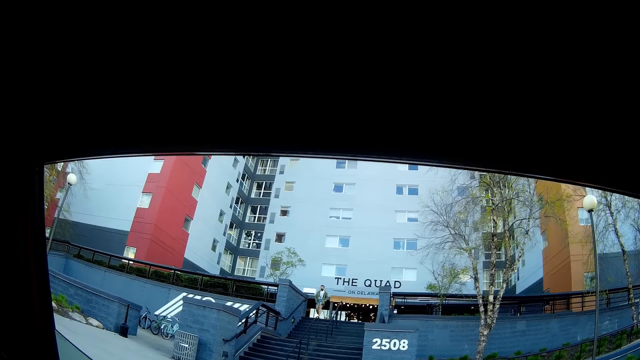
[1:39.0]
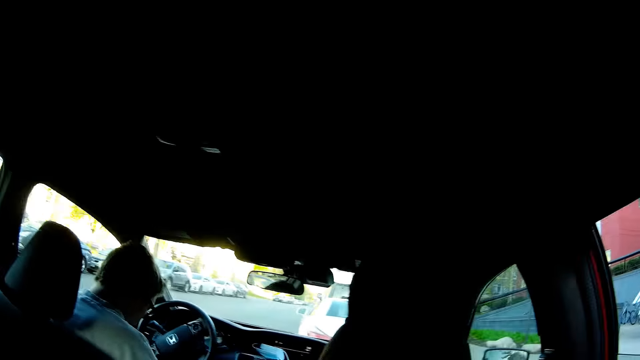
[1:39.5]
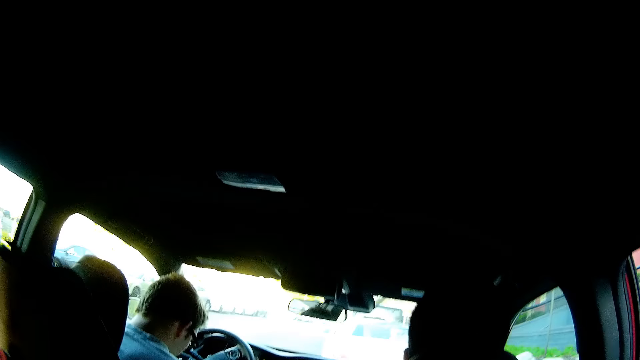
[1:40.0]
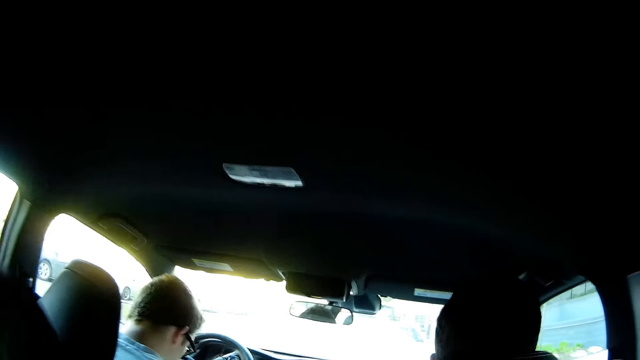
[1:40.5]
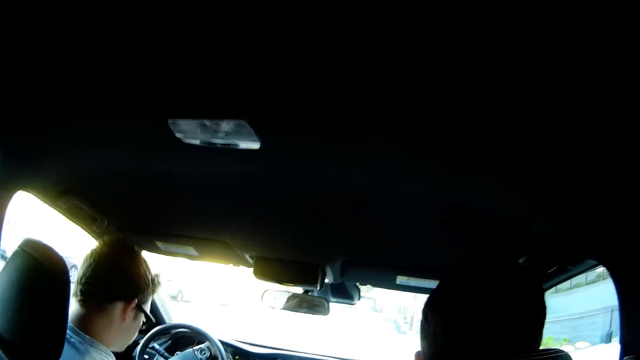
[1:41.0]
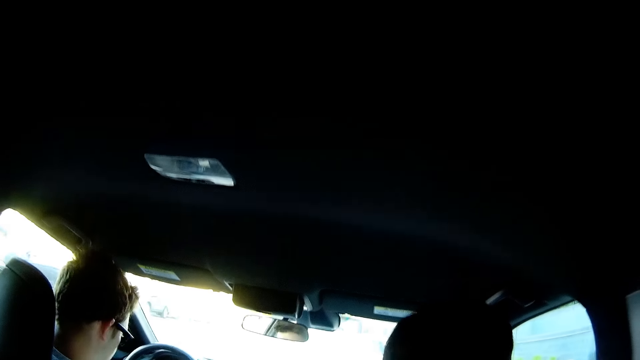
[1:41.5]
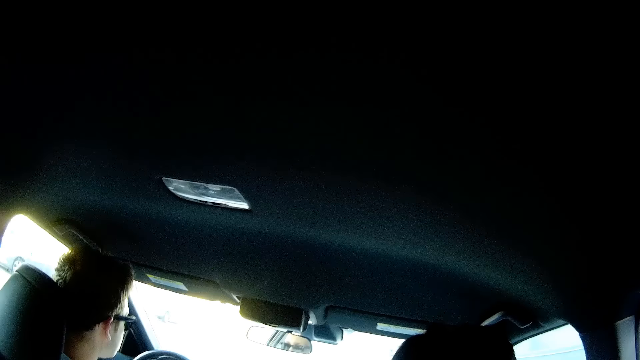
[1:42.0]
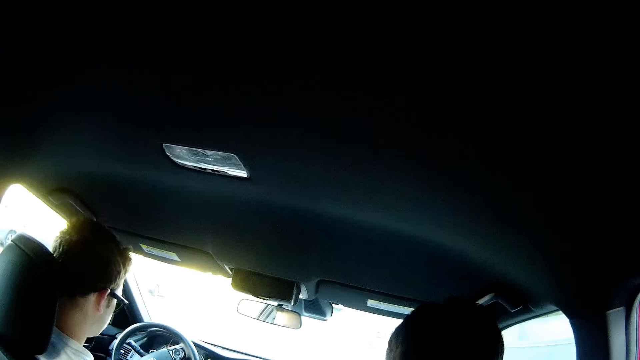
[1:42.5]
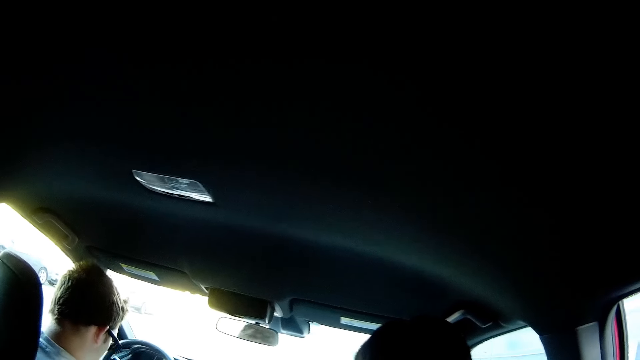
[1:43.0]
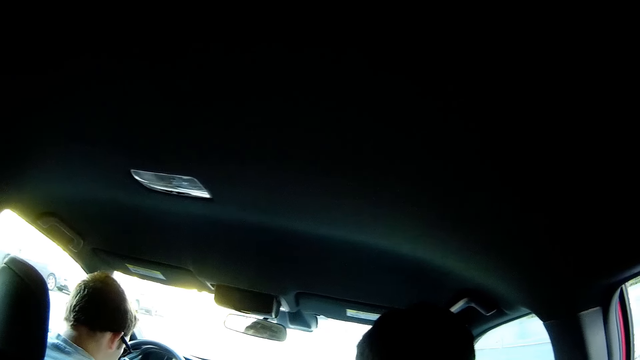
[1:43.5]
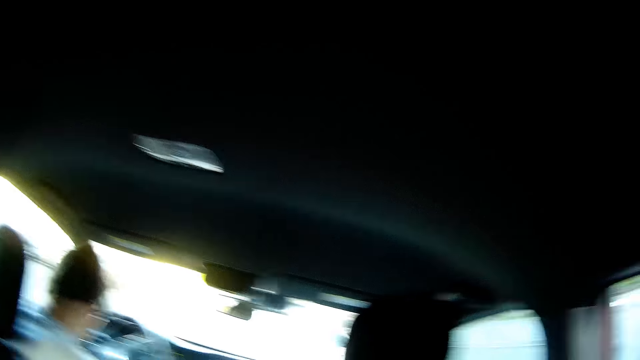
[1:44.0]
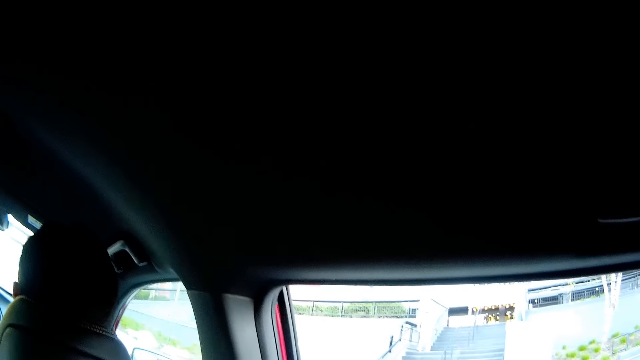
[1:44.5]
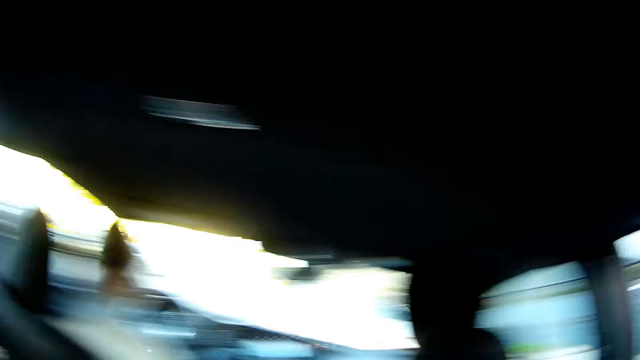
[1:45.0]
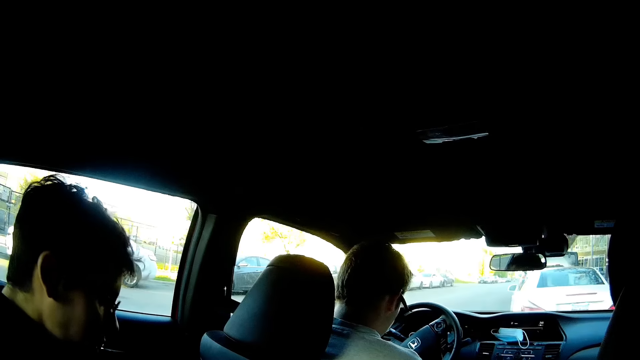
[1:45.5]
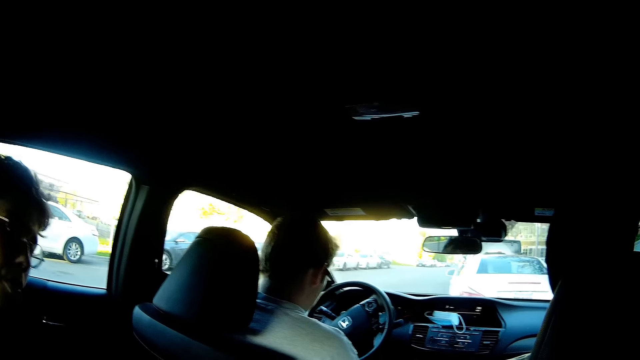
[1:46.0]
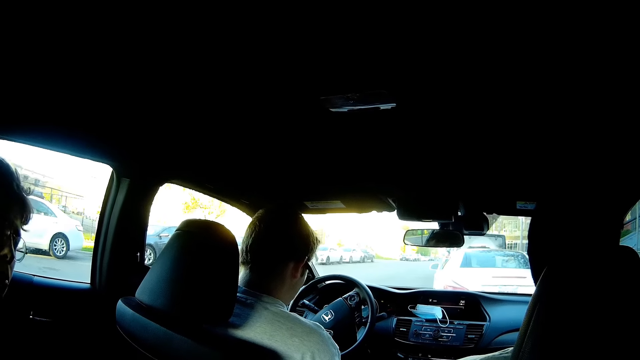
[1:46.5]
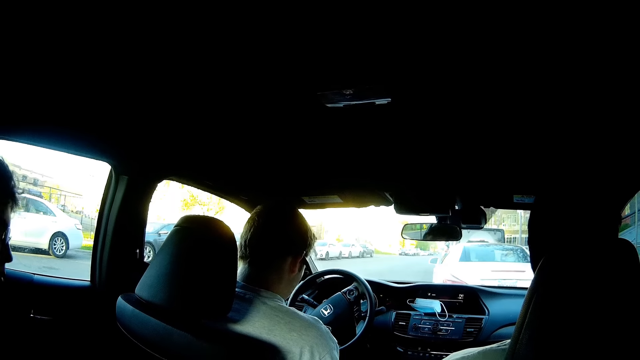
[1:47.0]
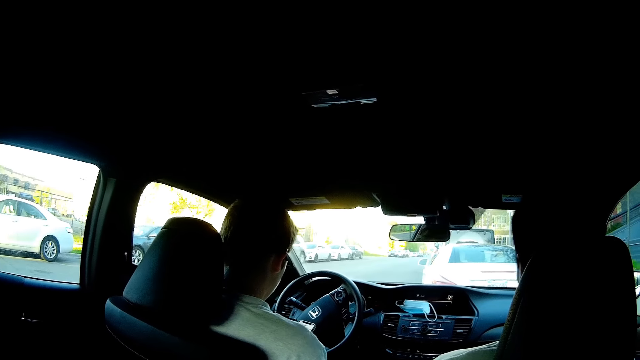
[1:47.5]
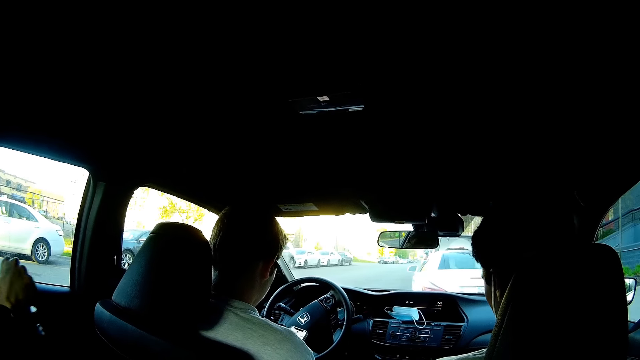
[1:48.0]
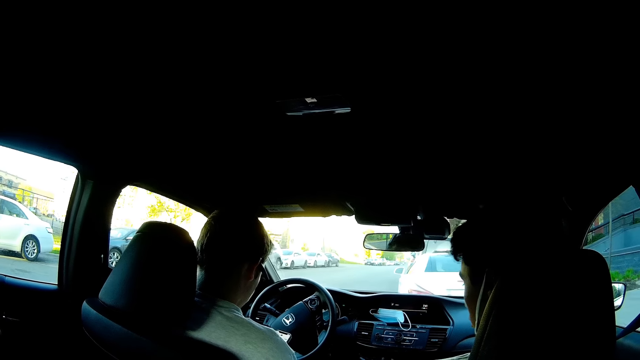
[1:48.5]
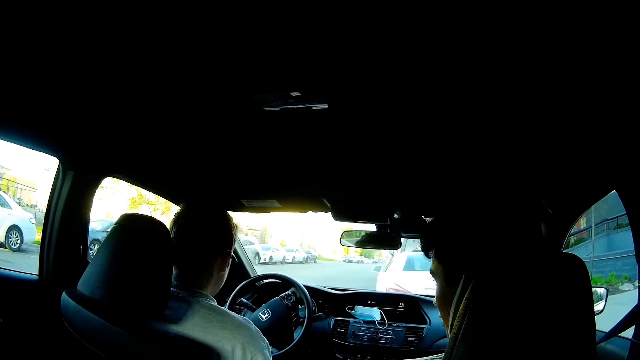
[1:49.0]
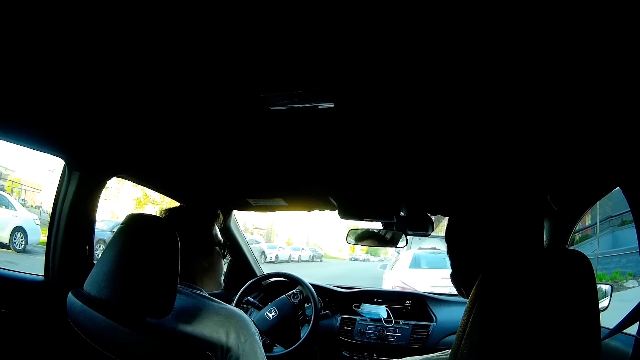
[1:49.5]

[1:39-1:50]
The man operates a phone in the car.

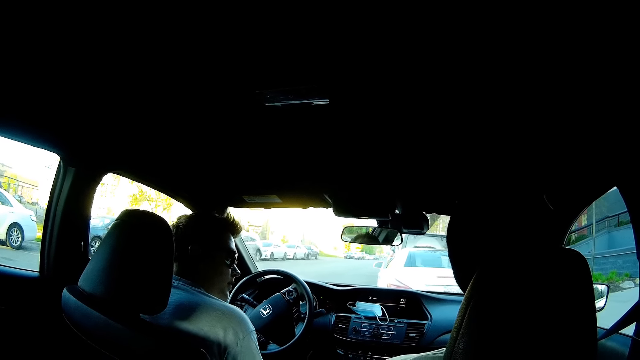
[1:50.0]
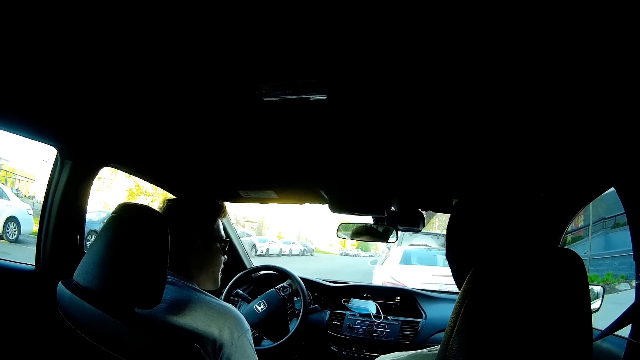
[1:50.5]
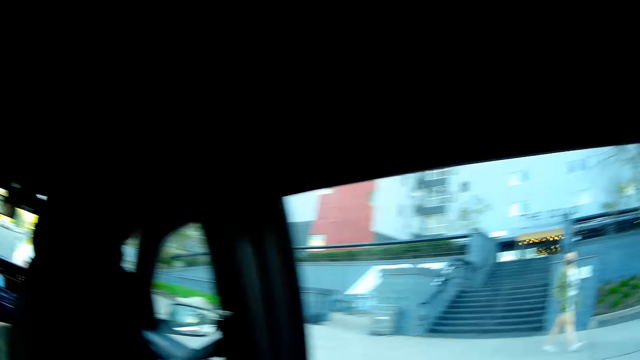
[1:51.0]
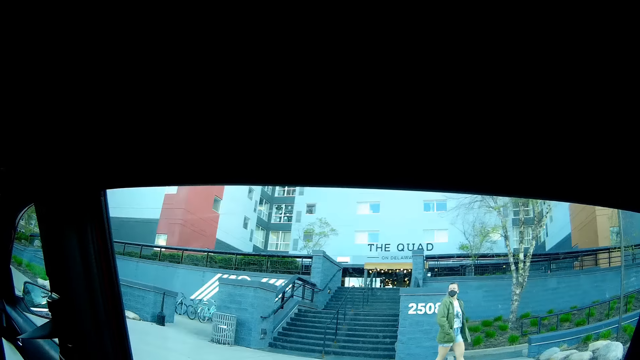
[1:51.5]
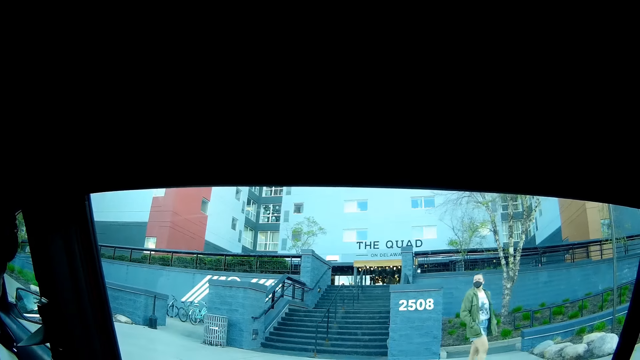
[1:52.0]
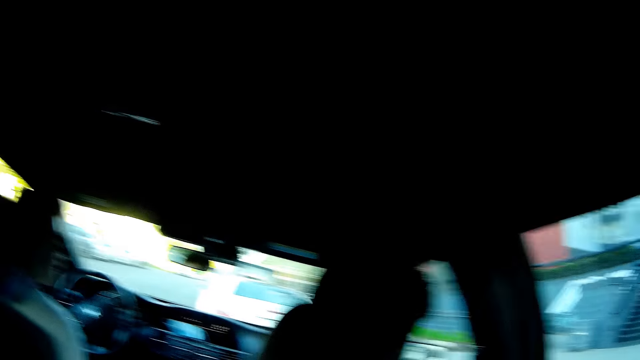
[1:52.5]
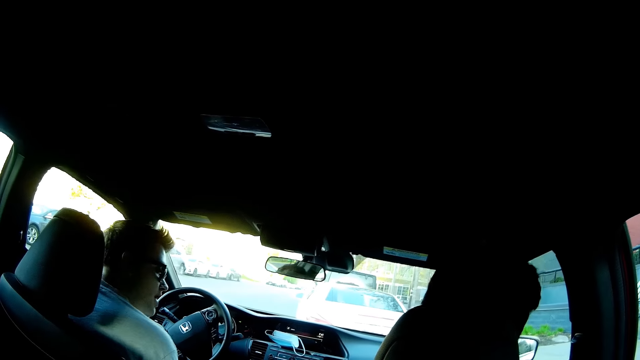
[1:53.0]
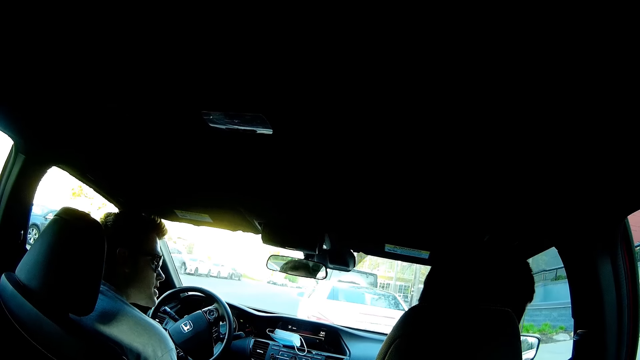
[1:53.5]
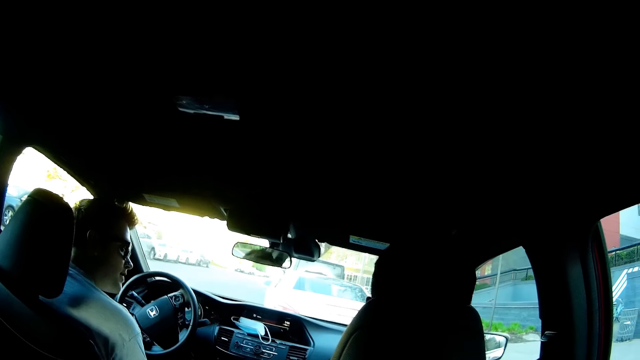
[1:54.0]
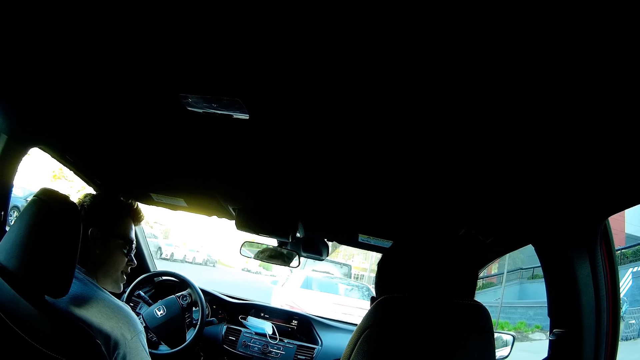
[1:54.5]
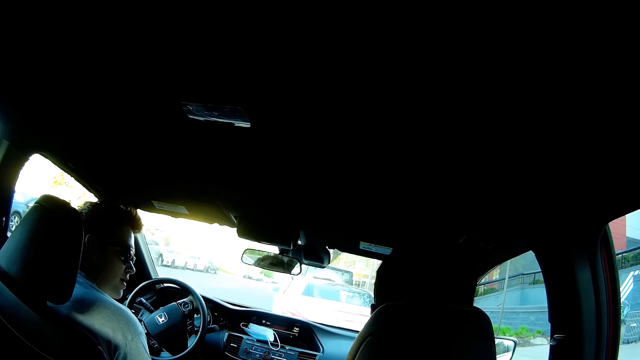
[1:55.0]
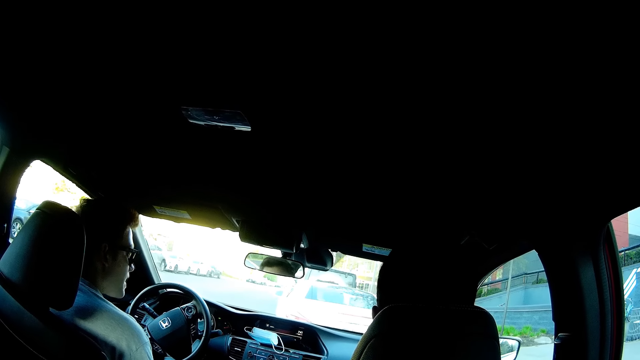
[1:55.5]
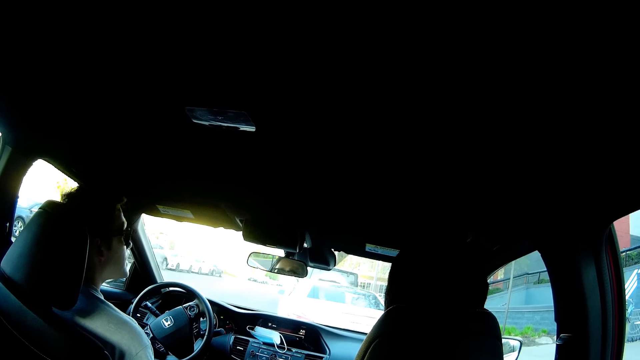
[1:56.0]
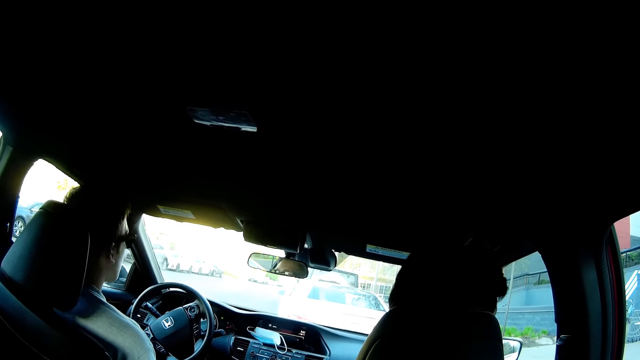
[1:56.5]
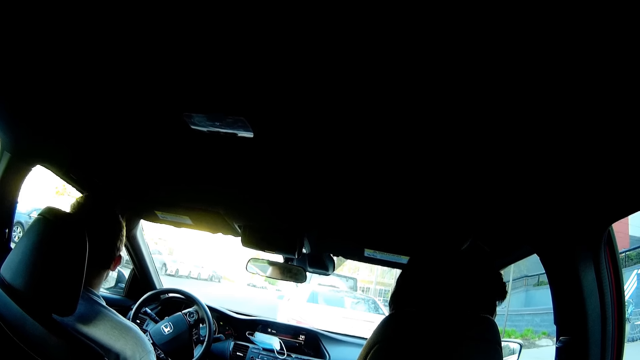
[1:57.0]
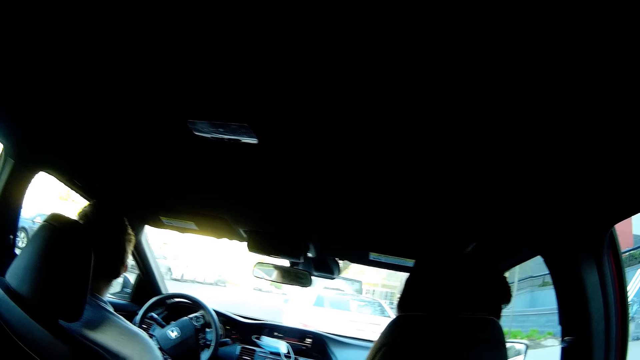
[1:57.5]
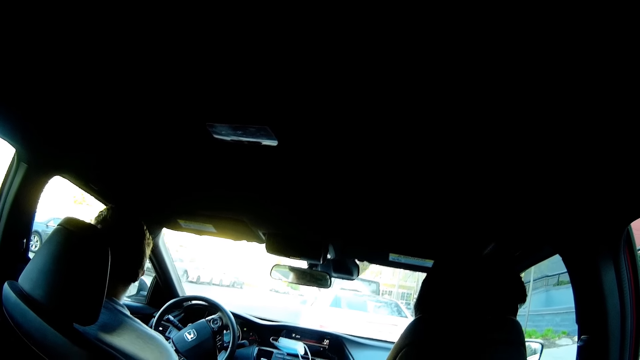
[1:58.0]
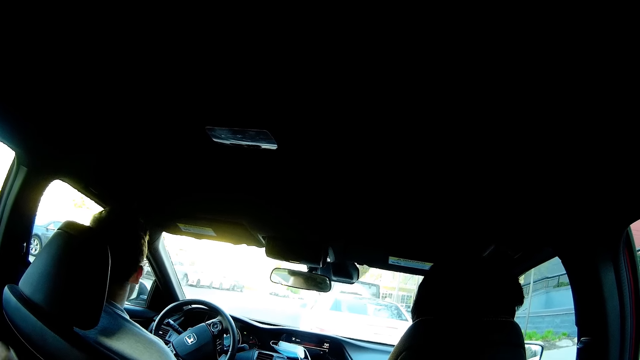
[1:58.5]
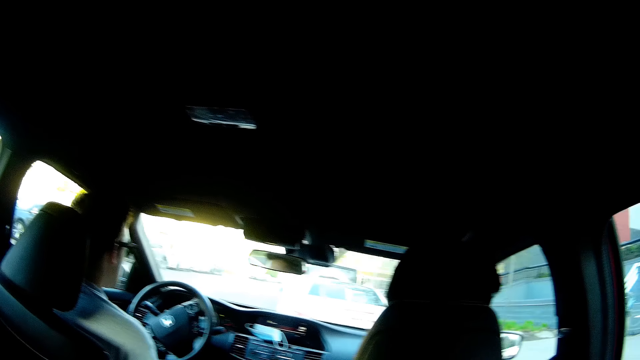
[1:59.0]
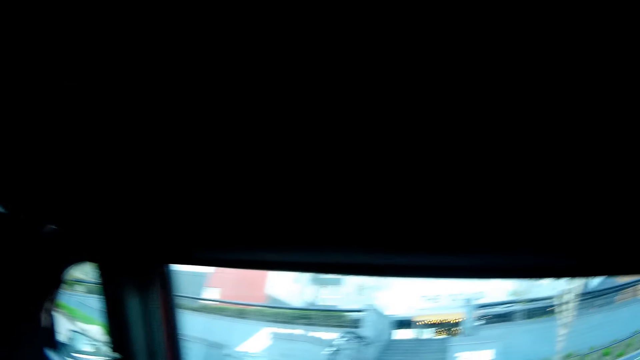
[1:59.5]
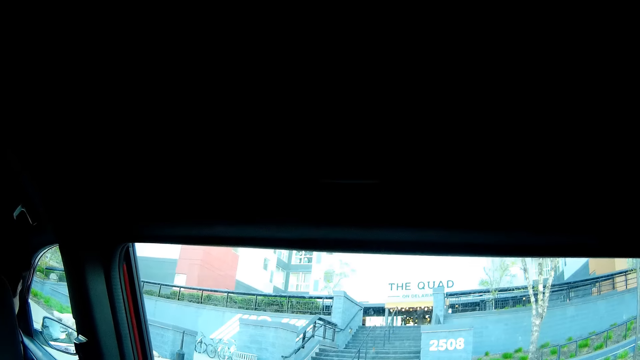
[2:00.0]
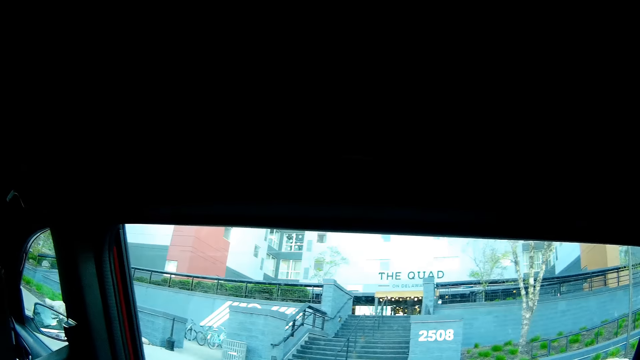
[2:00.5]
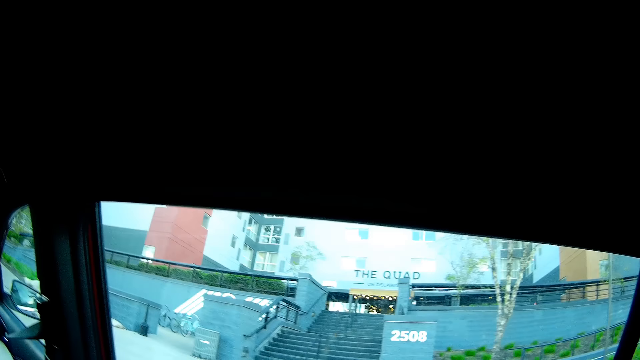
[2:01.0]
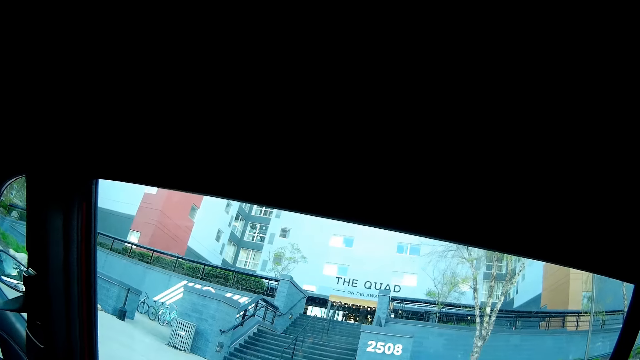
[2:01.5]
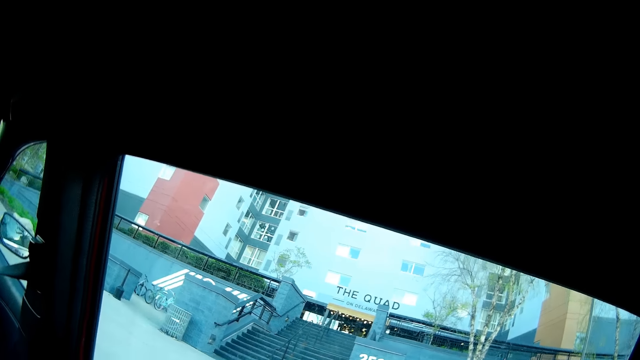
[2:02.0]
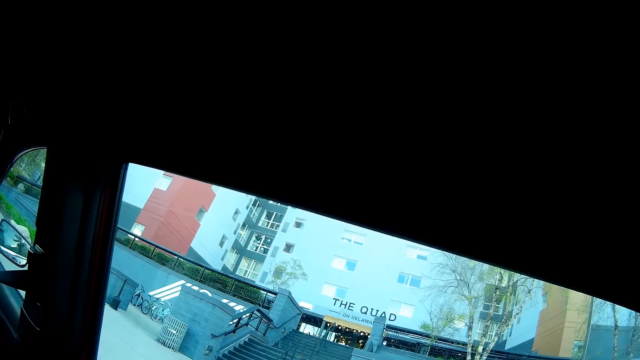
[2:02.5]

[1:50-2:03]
A man walks past the car.
